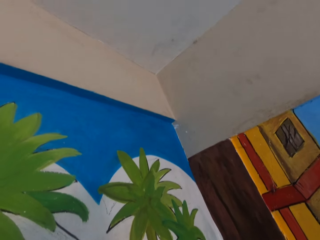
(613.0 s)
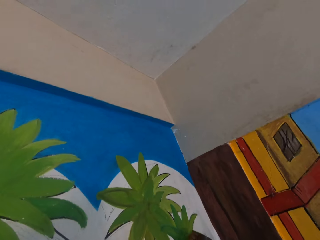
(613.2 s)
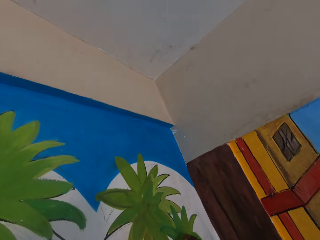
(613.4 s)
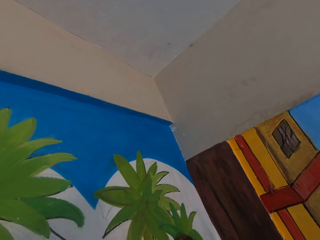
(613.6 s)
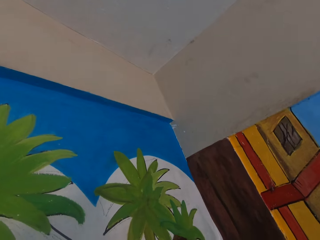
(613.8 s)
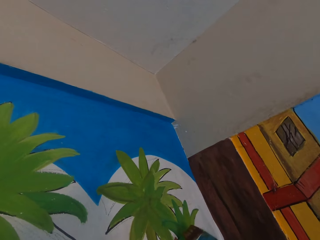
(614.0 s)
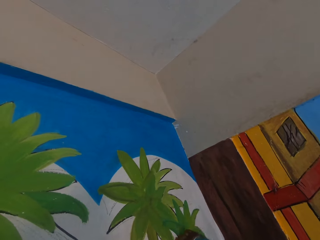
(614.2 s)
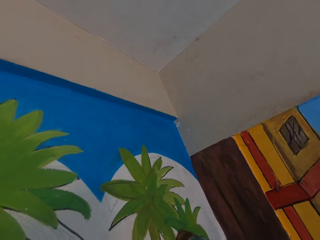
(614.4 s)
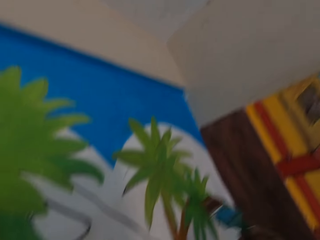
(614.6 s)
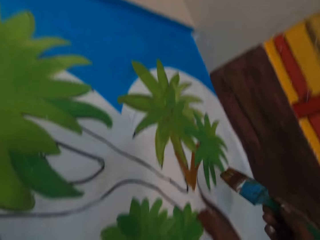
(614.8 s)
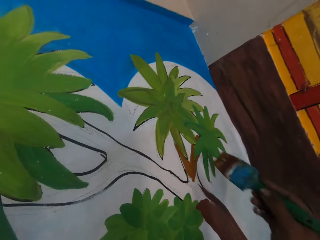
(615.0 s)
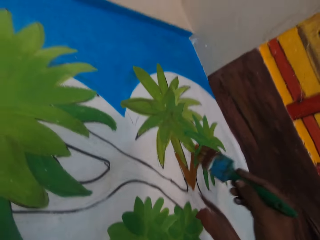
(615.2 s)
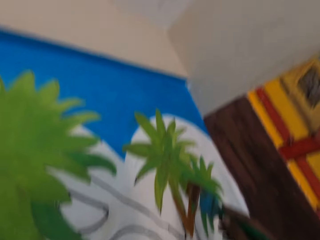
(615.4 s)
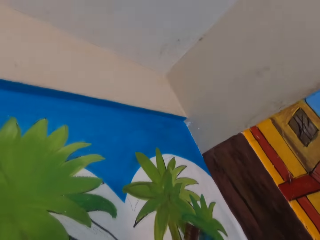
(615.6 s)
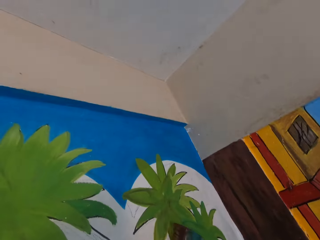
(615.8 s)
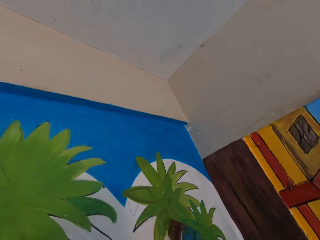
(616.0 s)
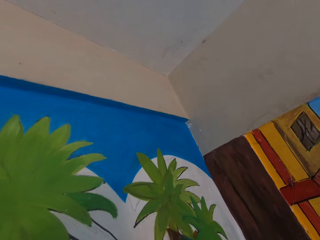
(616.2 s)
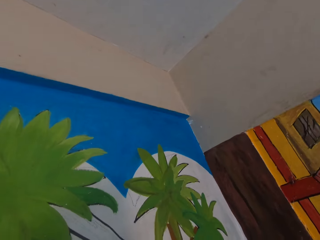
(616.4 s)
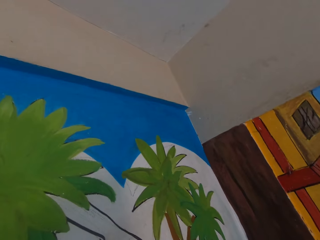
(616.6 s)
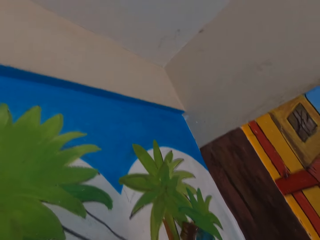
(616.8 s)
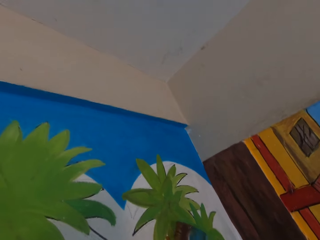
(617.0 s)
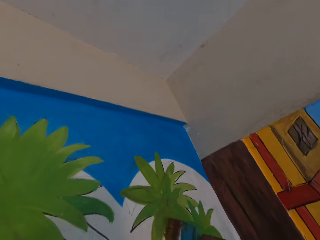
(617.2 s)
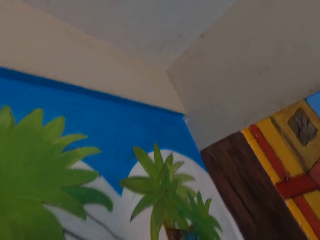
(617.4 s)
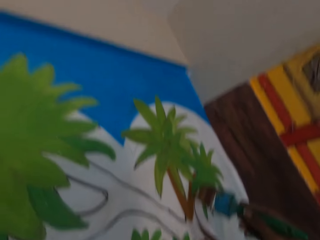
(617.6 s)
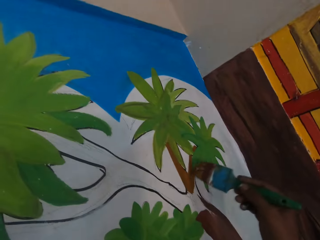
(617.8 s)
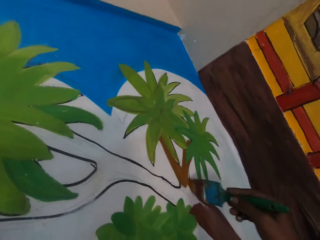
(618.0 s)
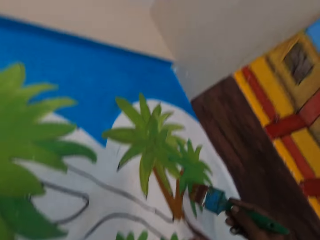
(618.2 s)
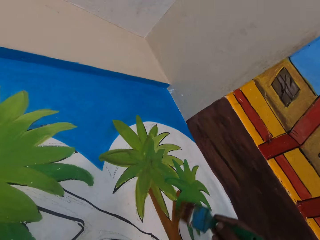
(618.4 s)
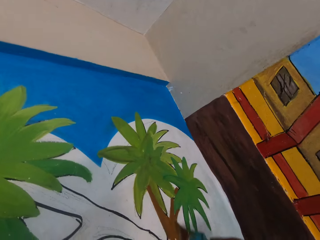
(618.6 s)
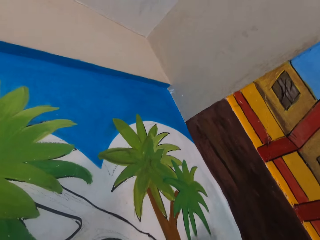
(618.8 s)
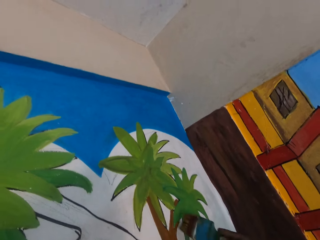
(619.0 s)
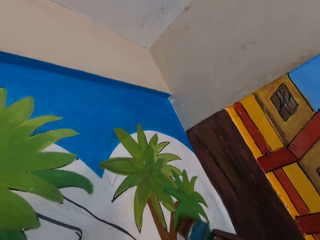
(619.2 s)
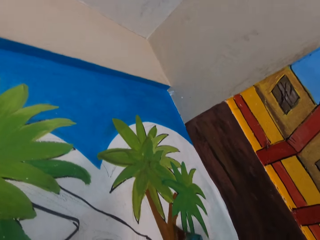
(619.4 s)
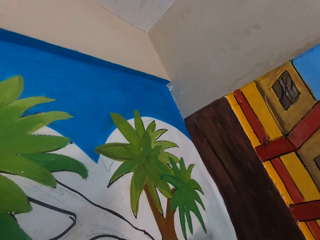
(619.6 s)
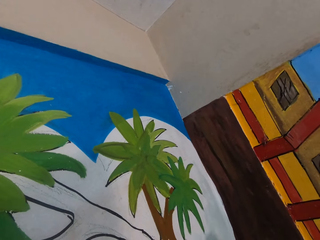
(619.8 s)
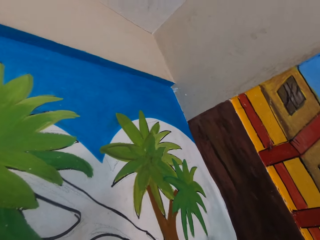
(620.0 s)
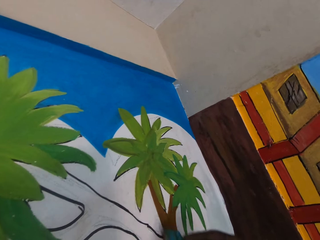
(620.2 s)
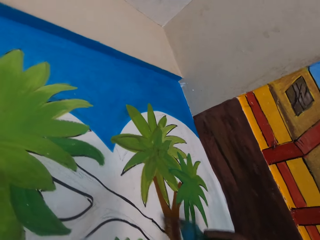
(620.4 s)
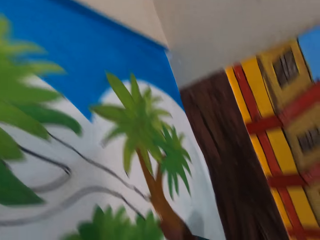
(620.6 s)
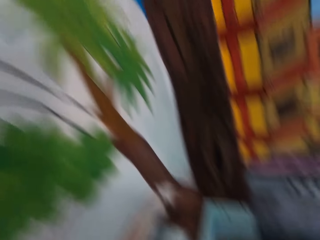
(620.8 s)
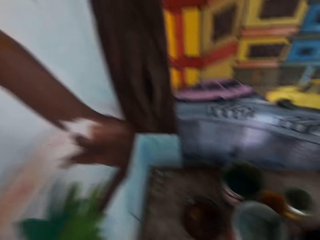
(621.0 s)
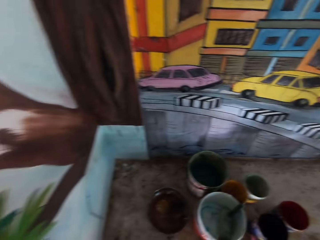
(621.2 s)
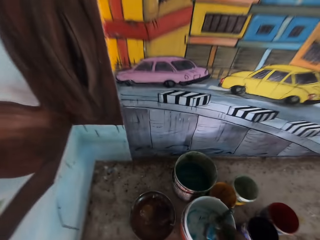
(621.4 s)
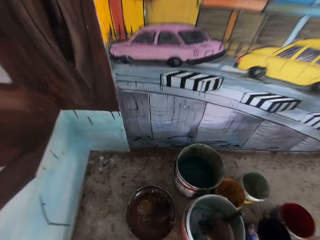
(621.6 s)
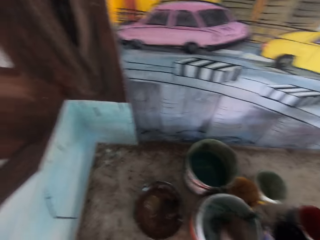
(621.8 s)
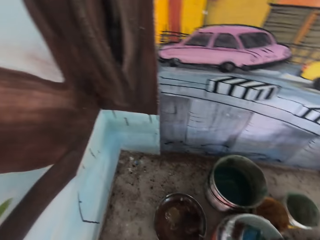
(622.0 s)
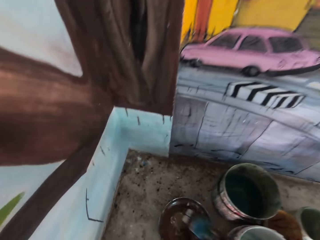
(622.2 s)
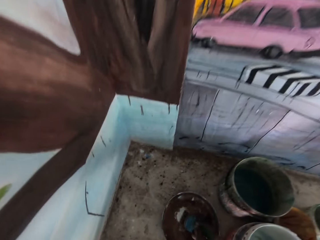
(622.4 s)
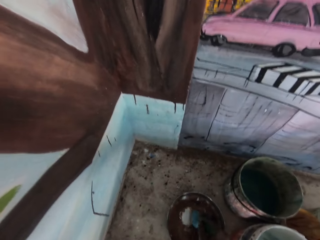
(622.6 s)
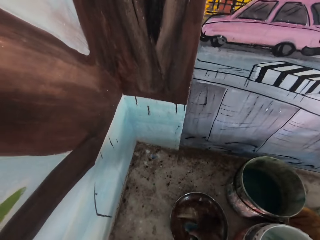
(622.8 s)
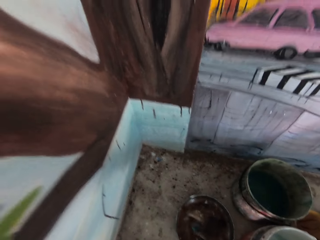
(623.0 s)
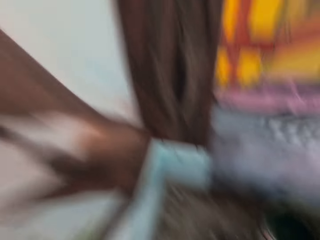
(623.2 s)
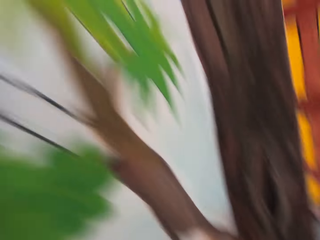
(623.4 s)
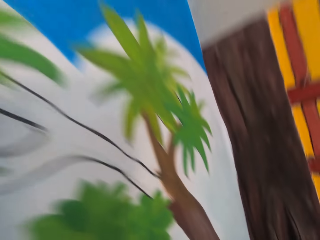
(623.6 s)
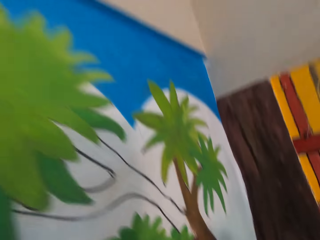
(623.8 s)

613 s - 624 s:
The camera wearer holds the paint brush. They dip the paint brush in the paint bucket on the table.

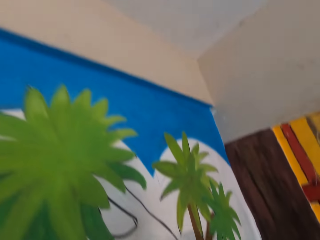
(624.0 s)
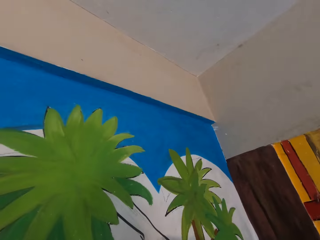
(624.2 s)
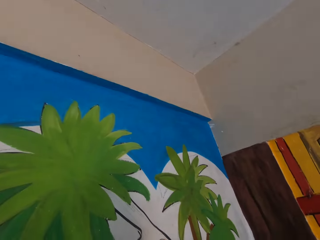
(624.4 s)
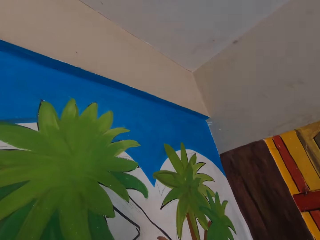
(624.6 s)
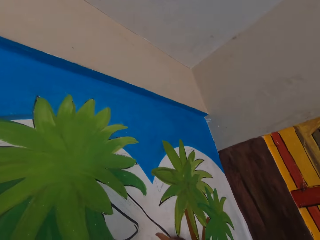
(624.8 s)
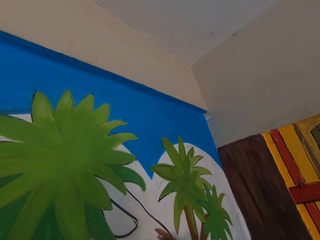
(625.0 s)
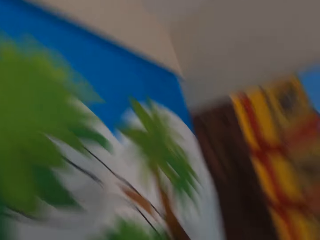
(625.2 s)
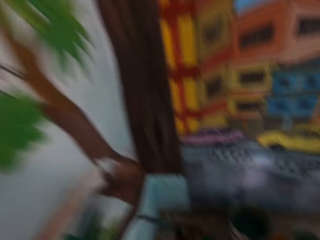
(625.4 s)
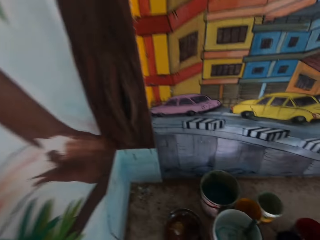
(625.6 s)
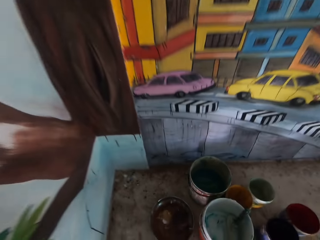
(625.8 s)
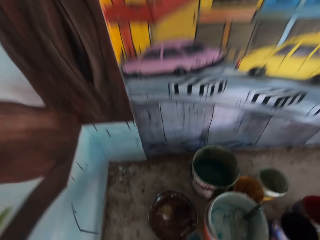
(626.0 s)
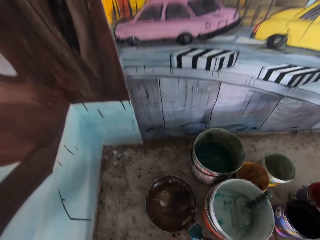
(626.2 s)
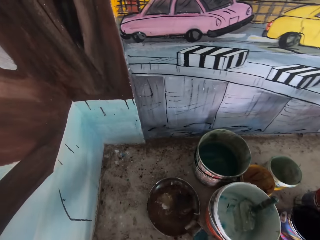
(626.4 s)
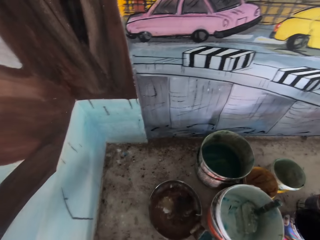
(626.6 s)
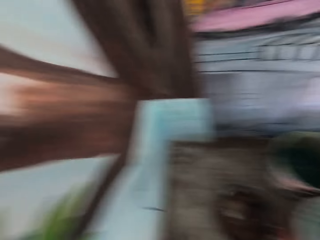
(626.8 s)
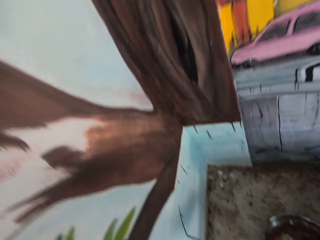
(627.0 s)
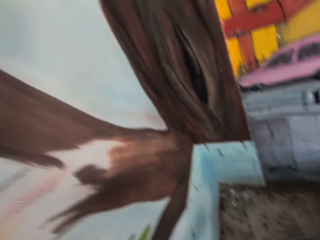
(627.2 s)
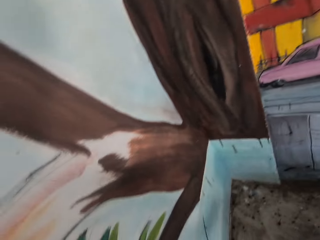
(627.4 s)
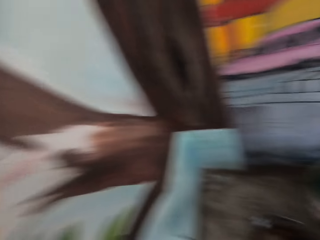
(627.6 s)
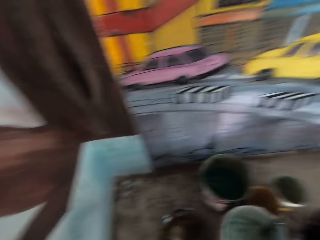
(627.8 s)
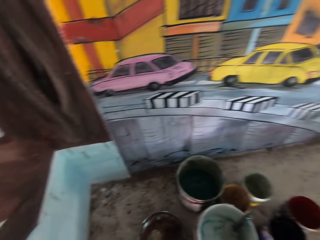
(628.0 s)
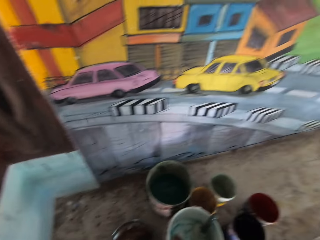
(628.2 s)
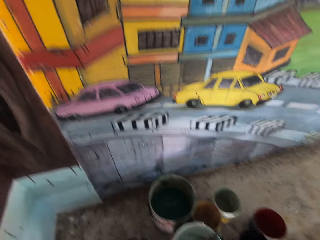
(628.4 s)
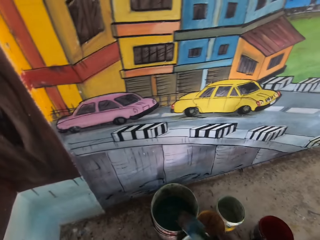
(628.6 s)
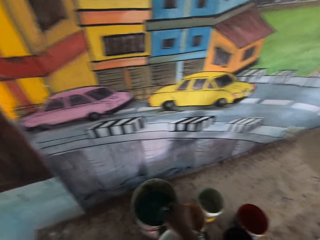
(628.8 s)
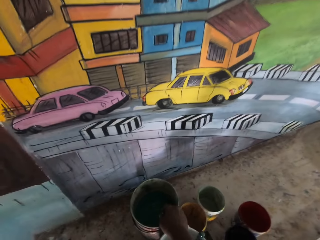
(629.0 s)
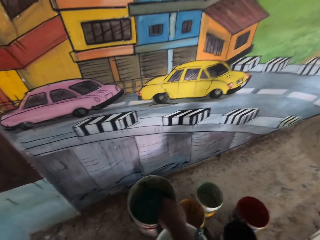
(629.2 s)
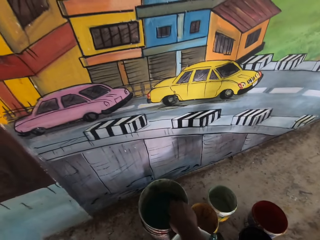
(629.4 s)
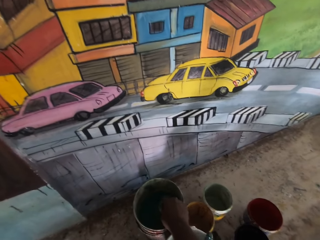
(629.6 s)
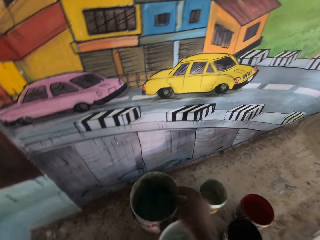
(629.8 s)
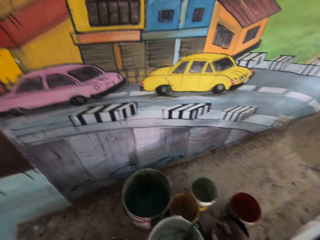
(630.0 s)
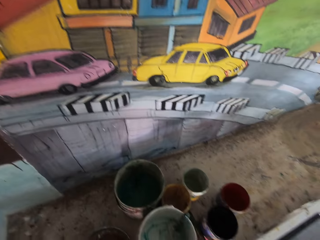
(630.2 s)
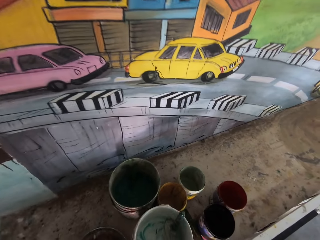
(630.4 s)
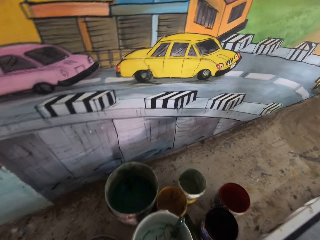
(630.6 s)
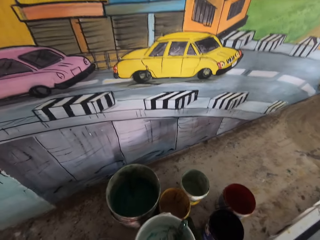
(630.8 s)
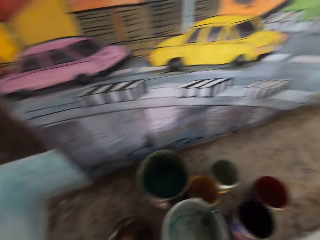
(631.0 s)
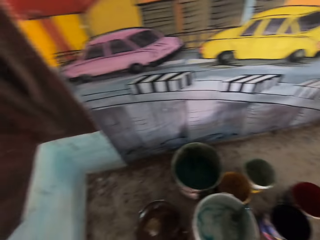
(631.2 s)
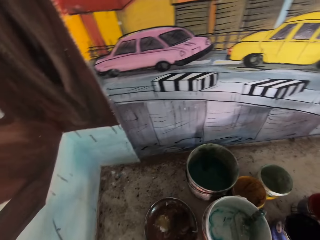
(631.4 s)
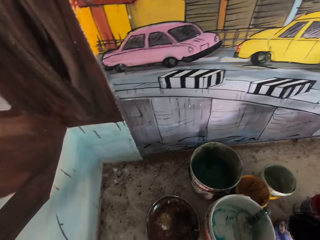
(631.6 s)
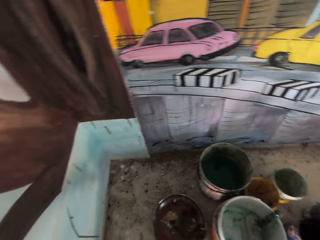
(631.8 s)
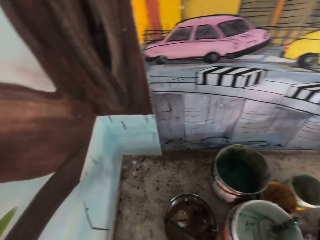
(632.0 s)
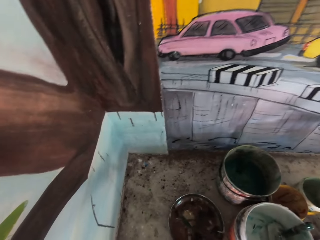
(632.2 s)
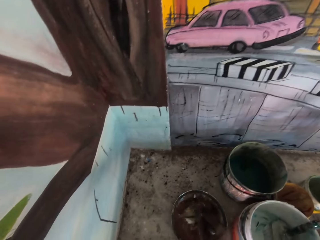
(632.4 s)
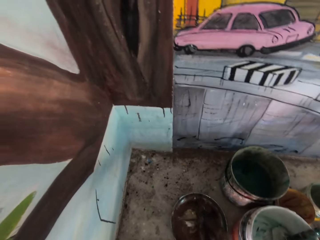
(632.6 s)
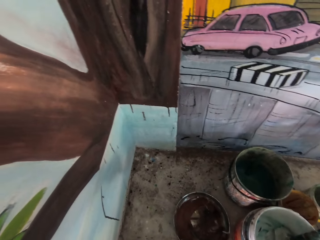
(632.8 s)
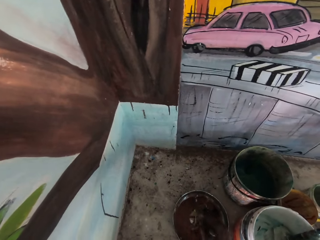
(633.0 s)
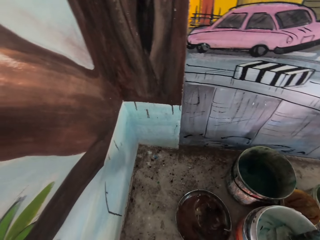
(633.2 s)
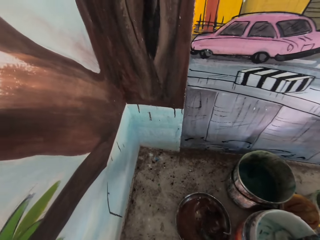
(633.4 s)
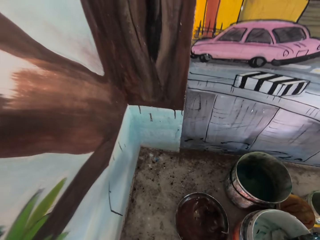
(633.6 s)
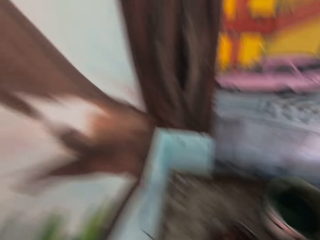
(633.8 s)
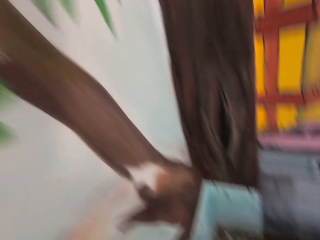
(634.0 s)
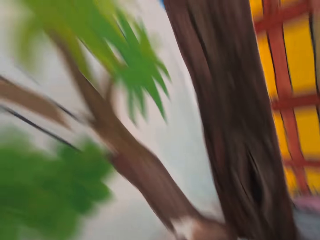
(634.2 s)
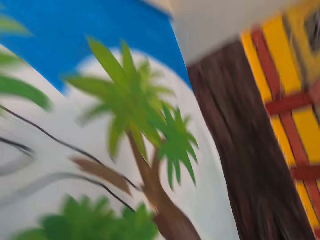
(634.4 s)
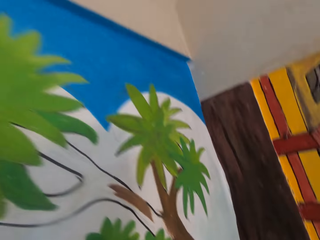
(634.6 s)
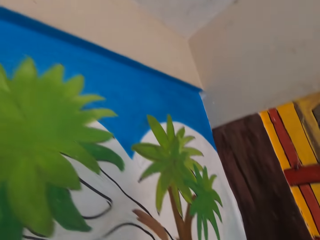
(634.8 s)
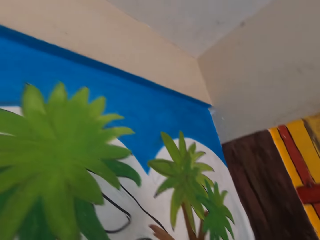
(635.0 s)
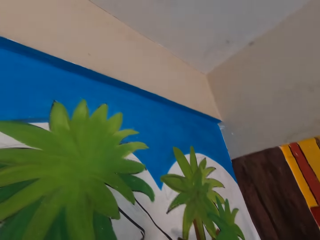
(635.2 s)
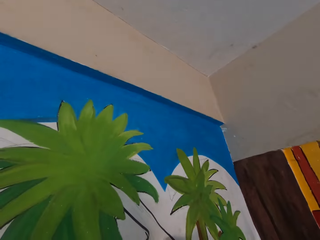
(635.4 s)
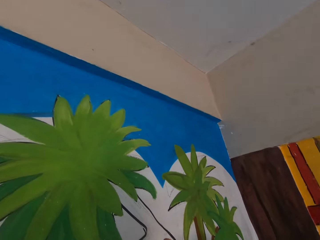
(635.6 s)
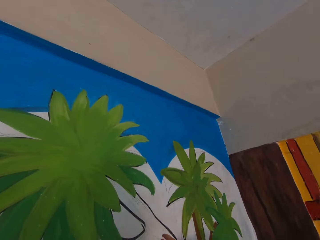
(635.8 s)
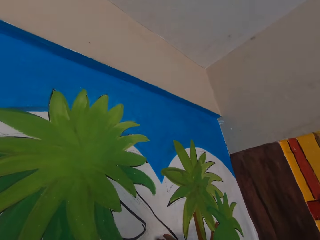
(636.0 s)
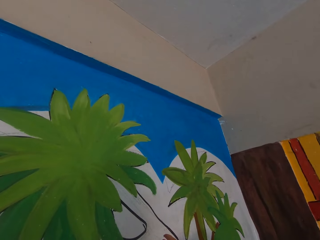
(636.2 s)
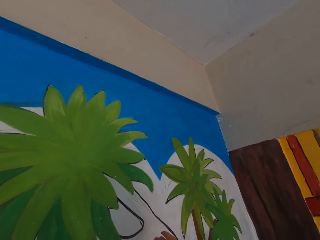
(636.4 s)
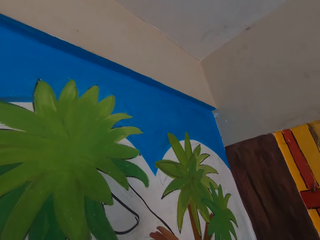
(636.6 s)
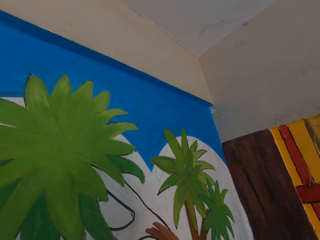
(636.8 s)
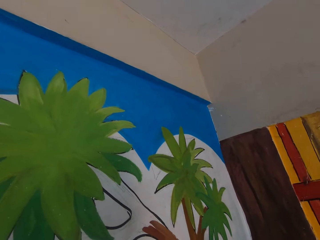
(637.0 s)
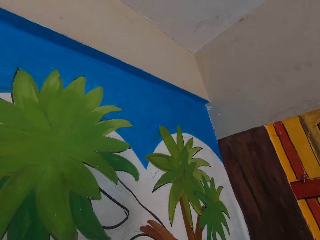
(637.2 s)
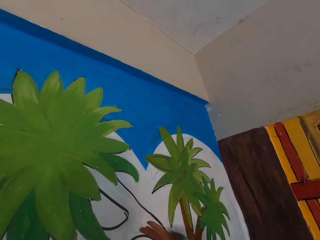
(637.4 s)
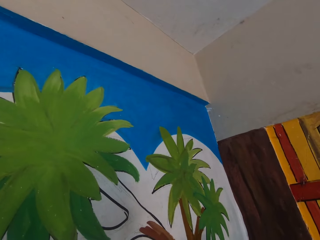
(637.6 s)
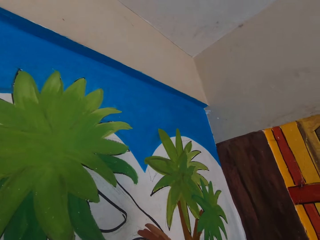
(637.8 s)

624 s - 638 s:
The camera wearer looks on the drawing art. They paint the wall with the paint brush. They dip the paint brush in the paint bucket on the table. They look on the drawing art. They paint the wall with the paint brush.
